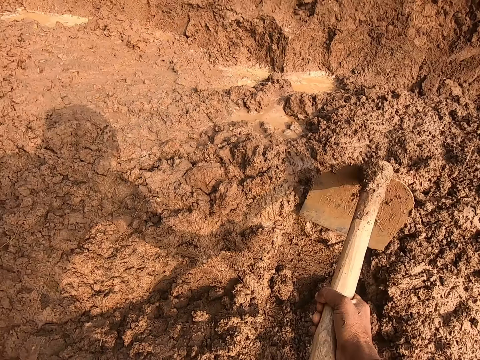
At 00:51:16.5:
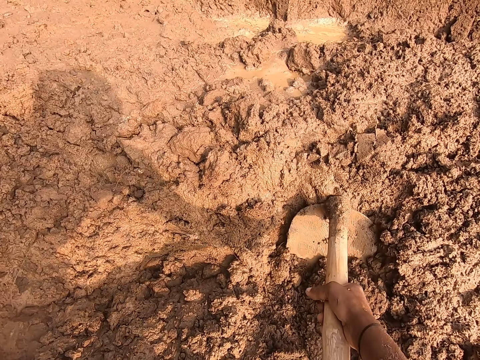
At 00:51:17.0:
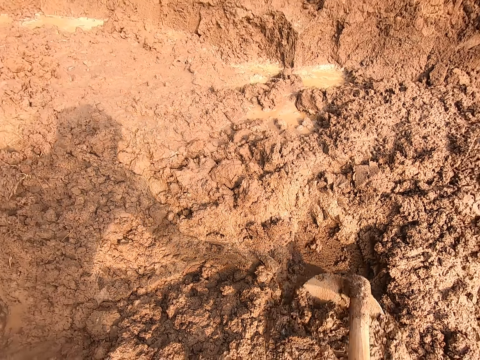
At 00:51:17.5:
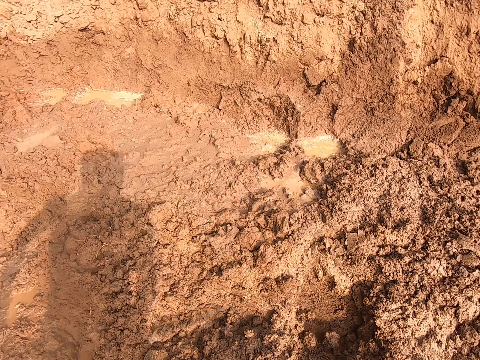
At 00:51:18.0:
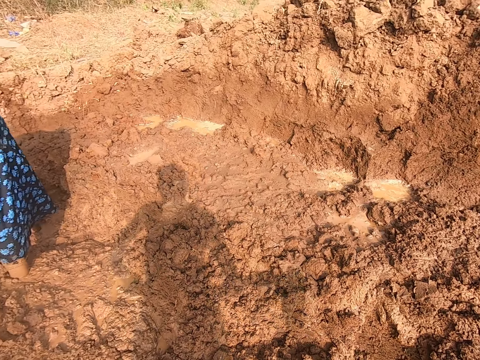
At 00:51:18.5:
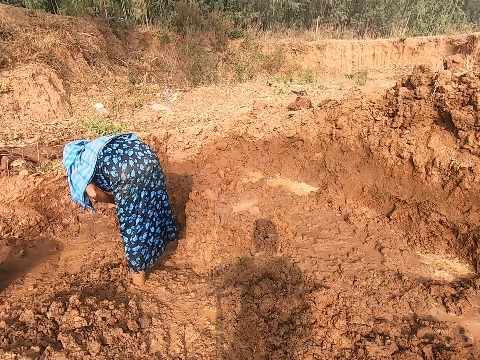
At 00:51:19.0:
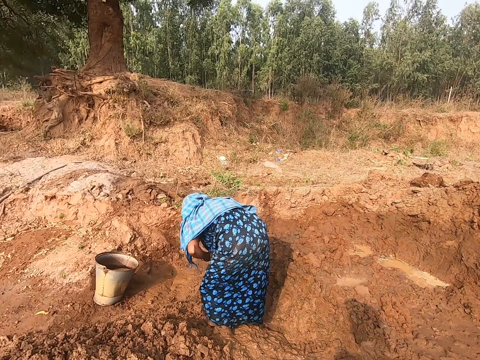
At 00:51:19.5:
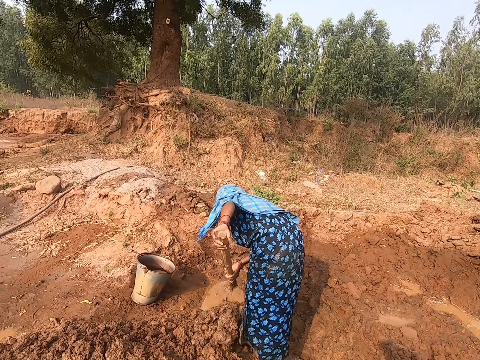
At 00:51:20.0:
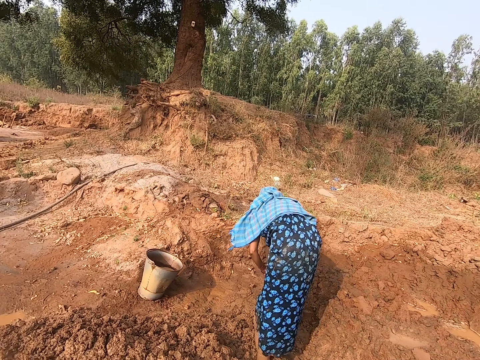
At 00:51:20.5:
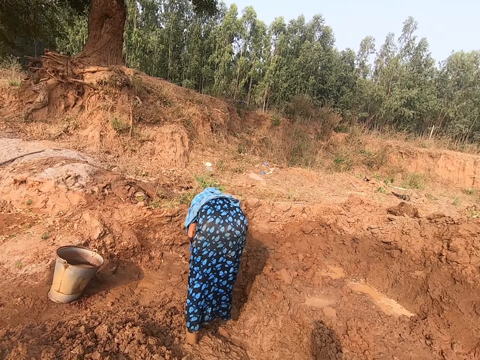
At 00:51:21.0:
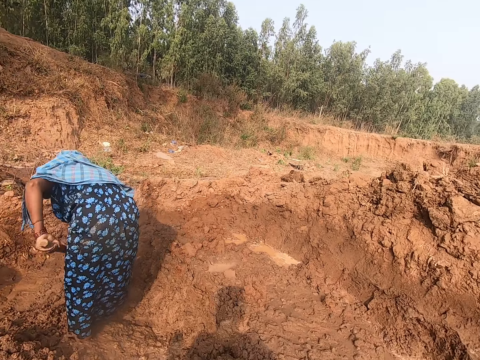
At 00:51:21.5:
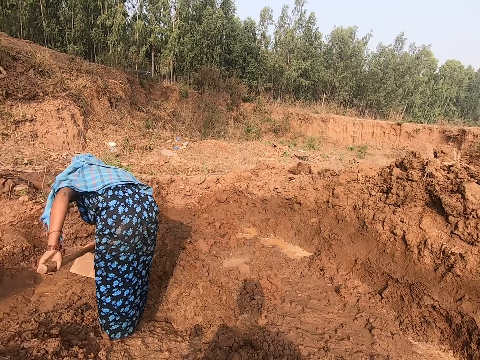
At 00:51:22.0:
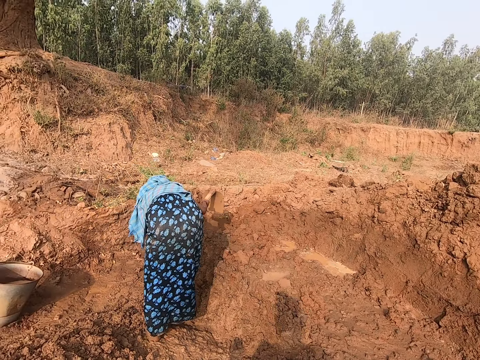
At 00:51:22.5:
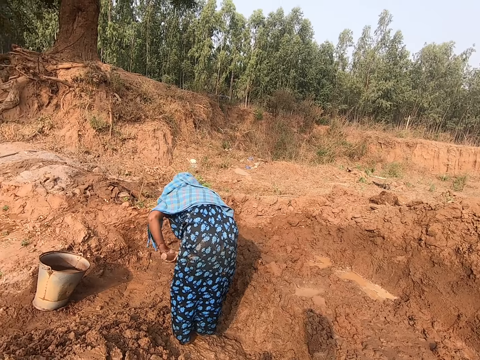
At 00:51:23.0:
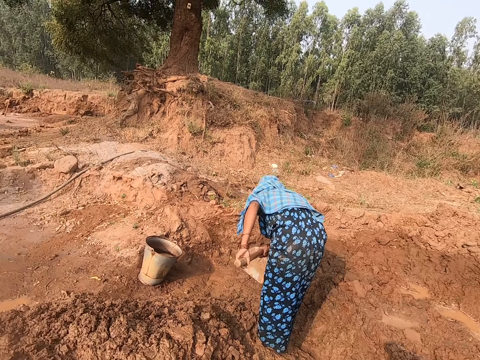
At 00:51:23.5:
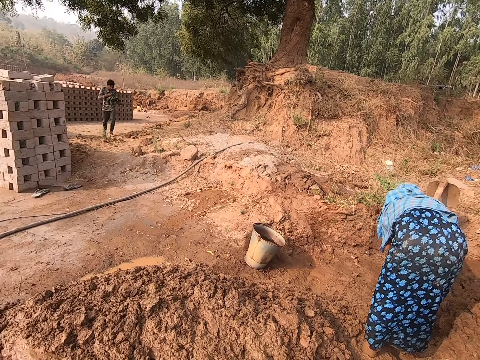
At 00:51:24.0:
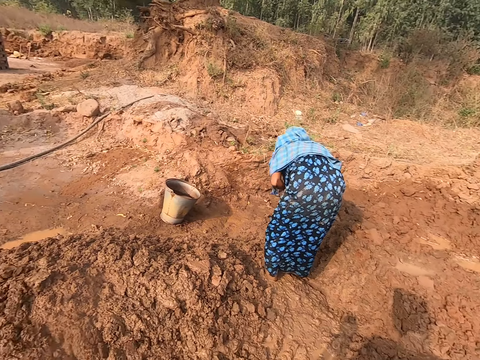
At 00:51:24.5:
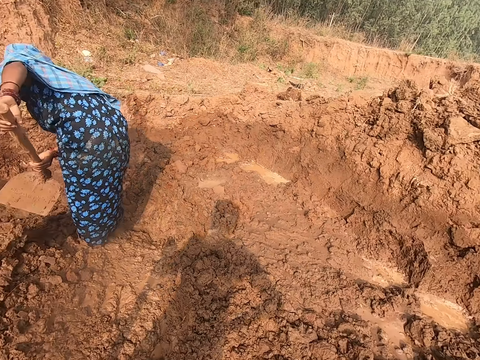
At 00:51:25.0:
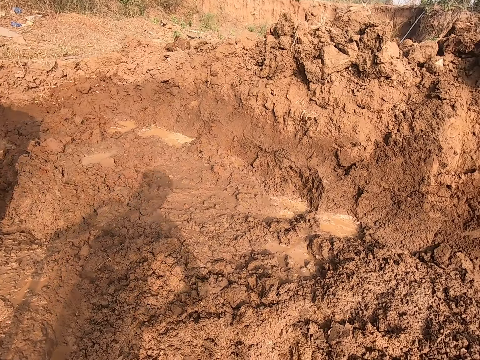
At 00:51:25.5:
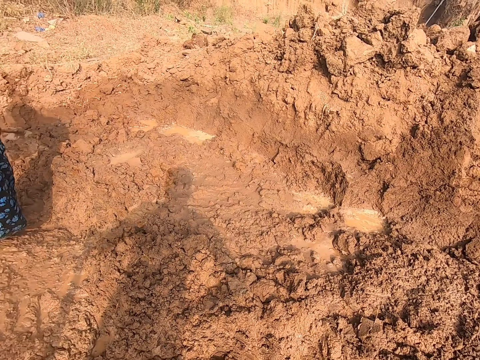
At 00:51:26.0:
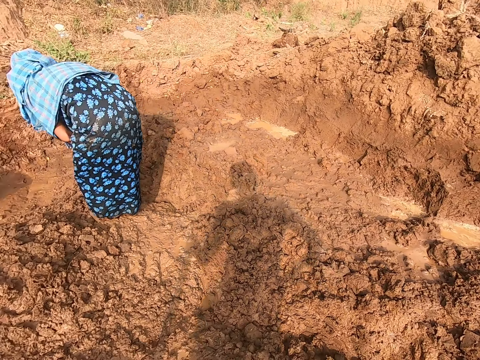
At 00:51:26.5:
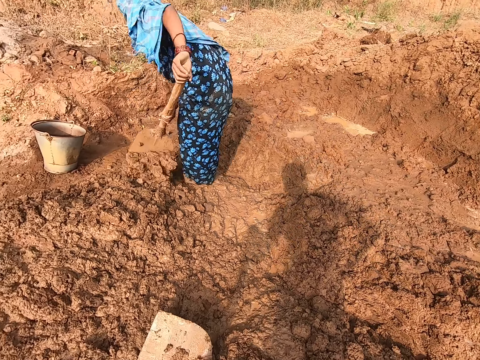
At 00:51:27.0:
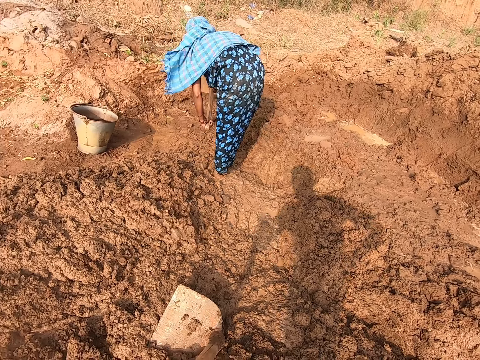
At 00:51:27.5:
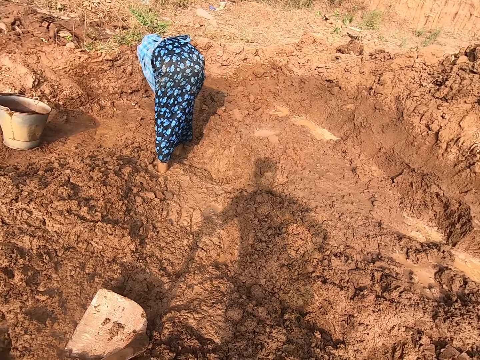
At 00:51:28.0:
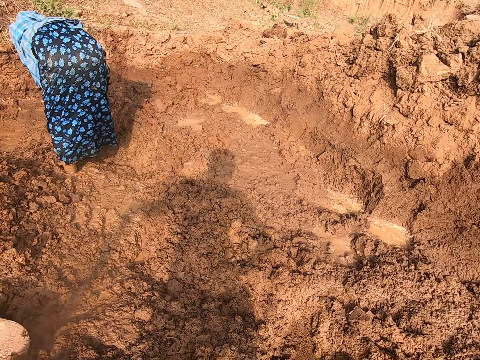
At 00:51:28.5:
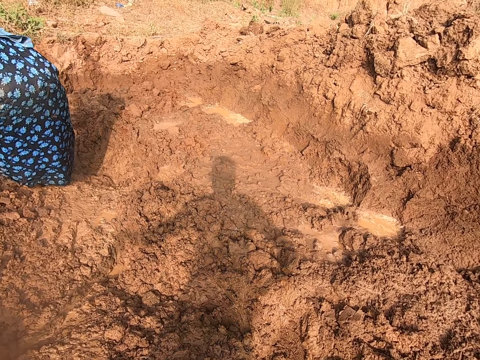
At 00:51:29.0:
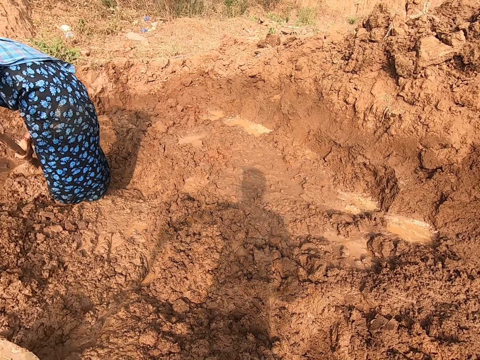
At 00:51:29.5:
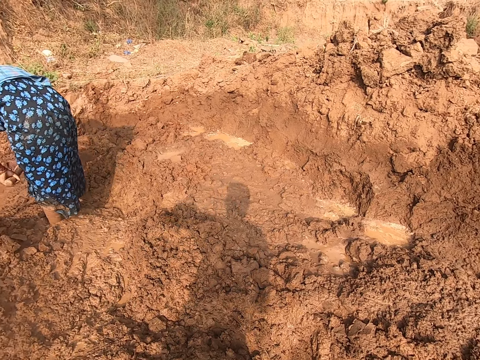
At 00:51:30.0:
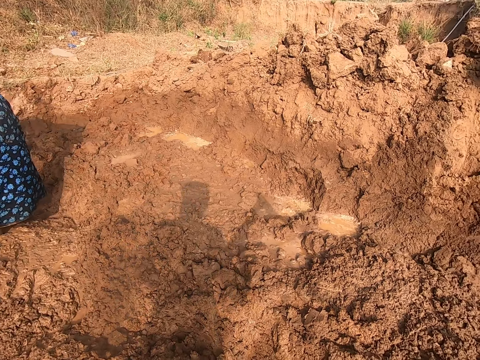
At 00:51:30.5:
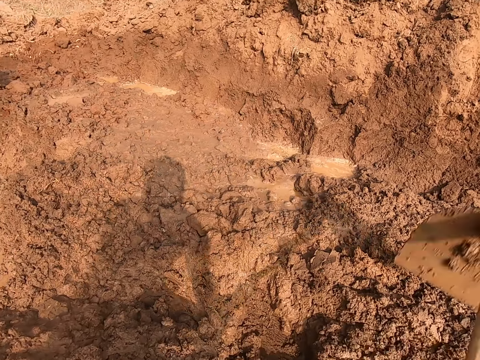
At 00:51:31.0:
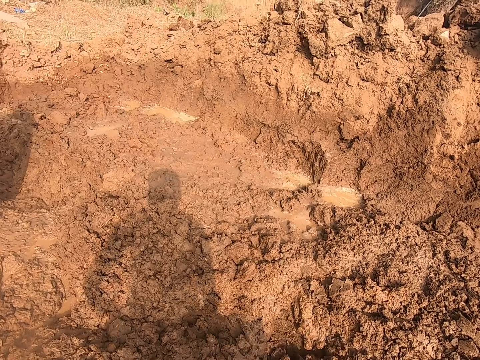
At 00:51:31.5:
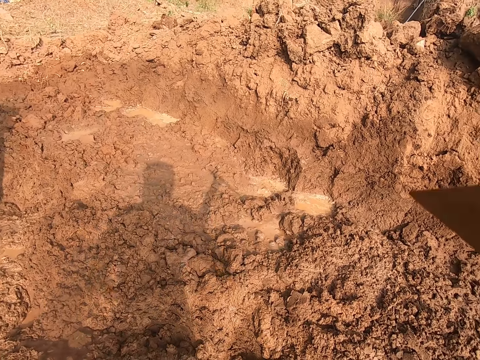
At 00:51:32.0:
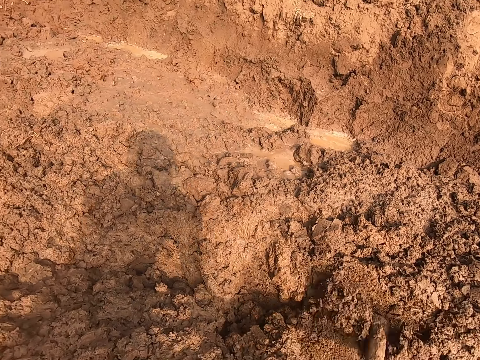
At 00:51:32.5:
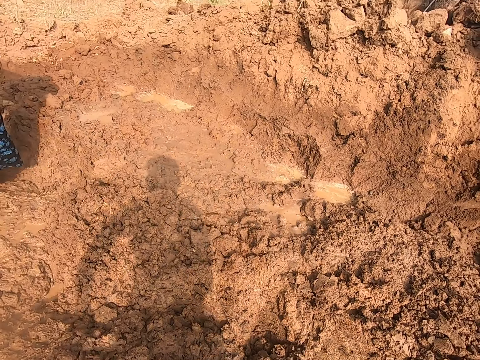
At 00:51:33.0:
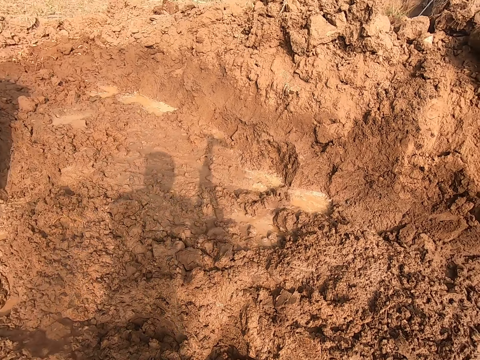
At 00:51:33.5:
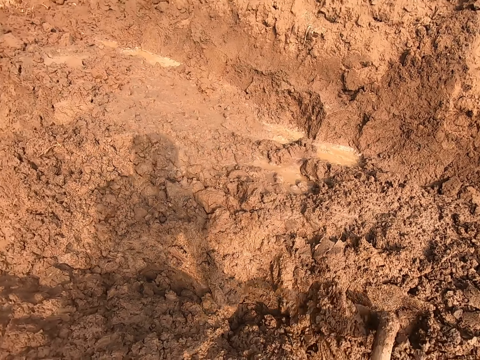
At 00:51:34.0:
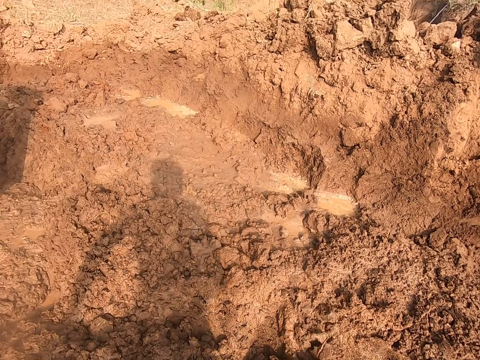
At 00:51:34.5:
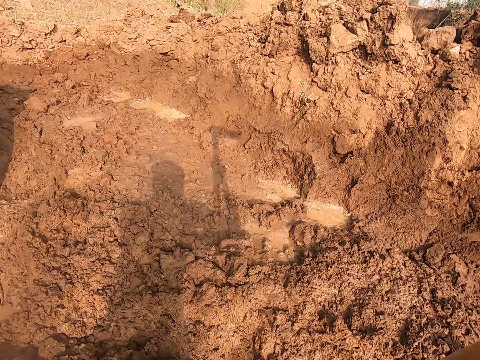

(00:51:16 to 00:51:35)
The woman digs the ground with the hoe or shovel in her hands. The camera wearer looks around. The woman digs mud with the shovel. The camera wearer digs the ground with the hoe in his hands.

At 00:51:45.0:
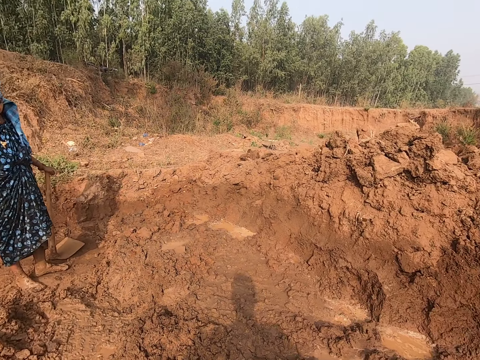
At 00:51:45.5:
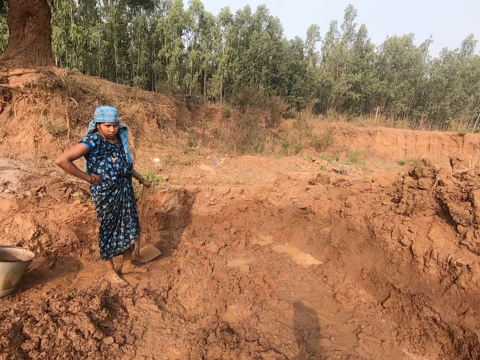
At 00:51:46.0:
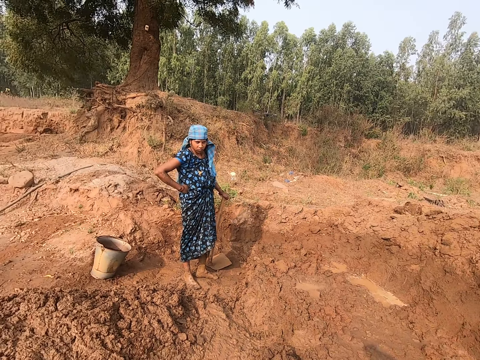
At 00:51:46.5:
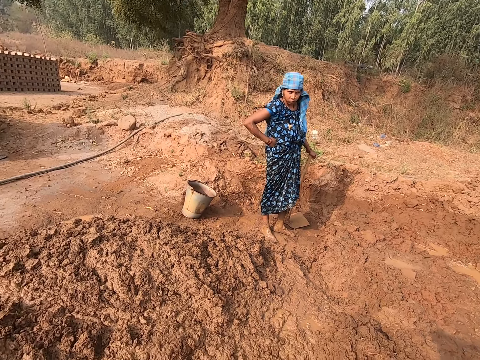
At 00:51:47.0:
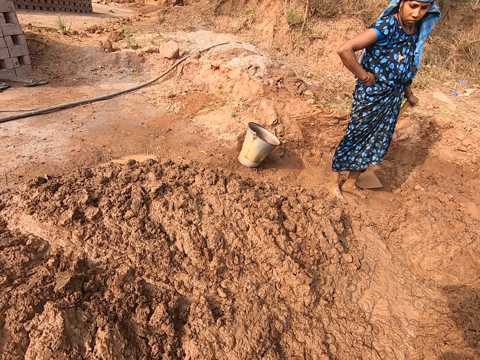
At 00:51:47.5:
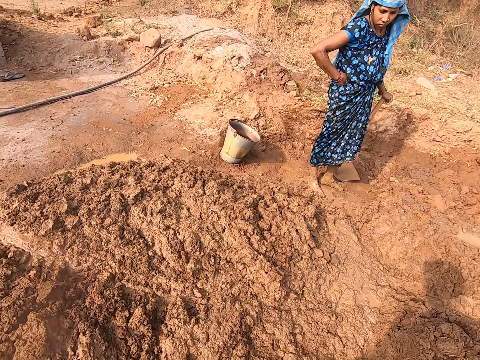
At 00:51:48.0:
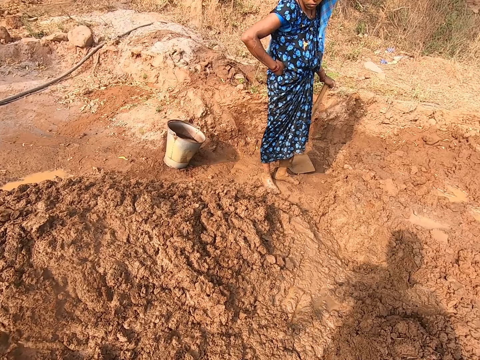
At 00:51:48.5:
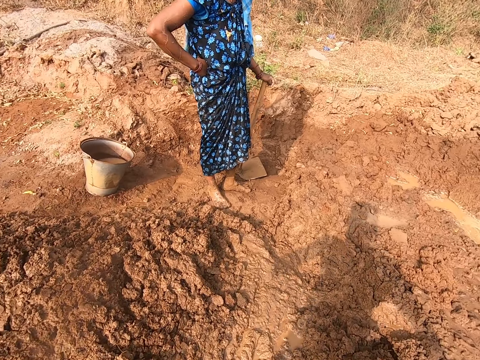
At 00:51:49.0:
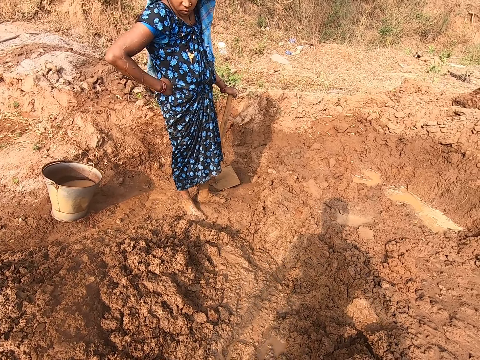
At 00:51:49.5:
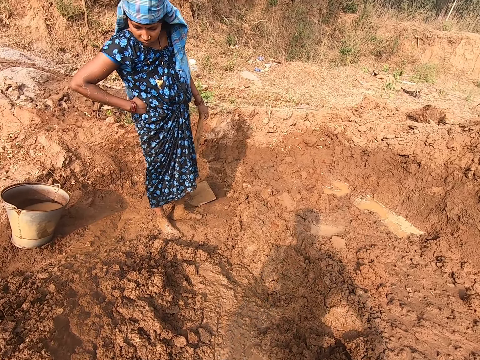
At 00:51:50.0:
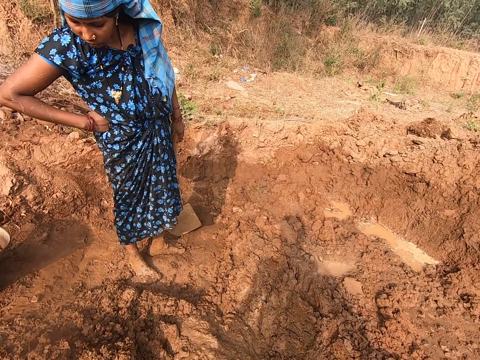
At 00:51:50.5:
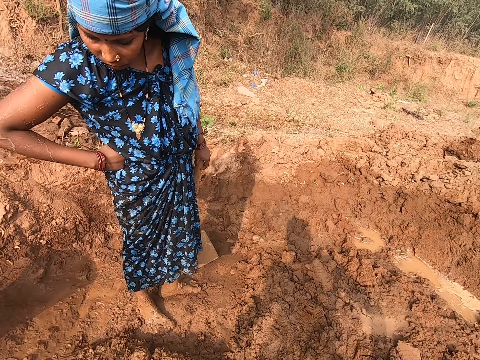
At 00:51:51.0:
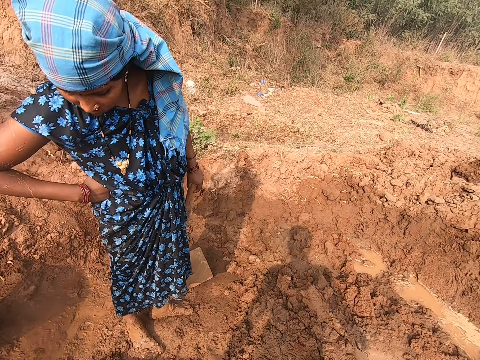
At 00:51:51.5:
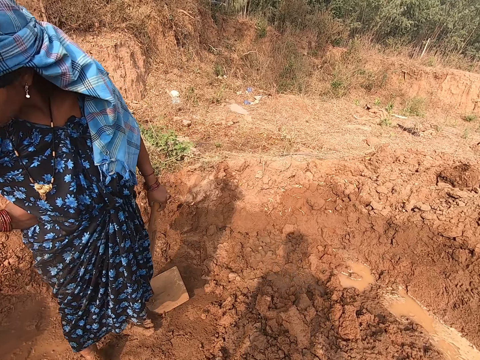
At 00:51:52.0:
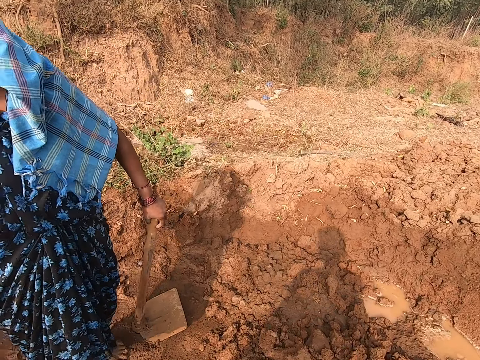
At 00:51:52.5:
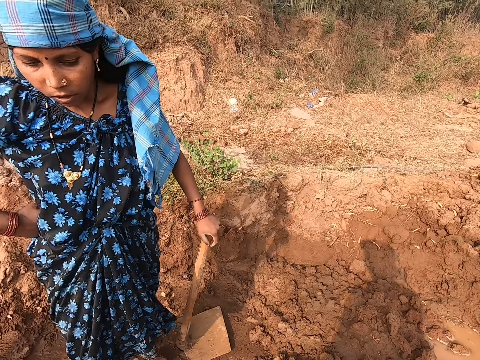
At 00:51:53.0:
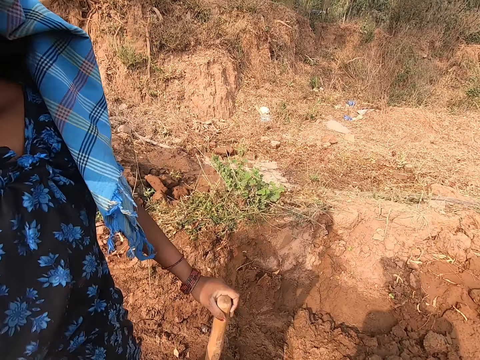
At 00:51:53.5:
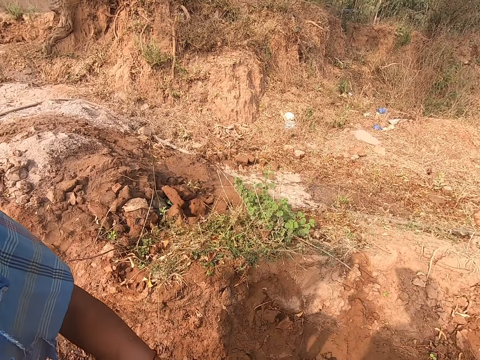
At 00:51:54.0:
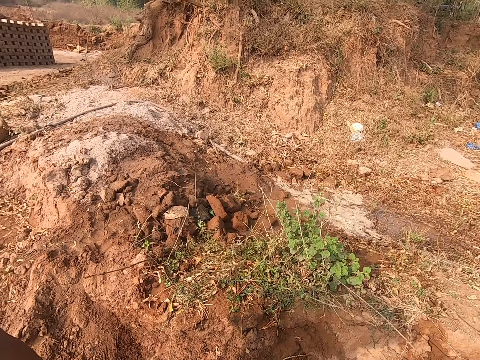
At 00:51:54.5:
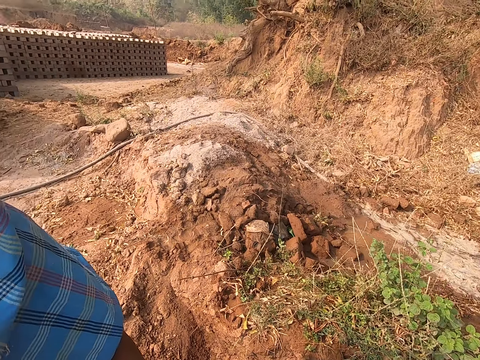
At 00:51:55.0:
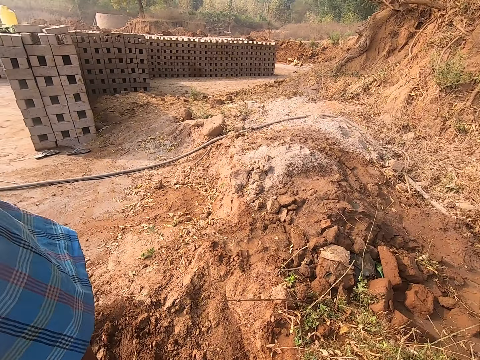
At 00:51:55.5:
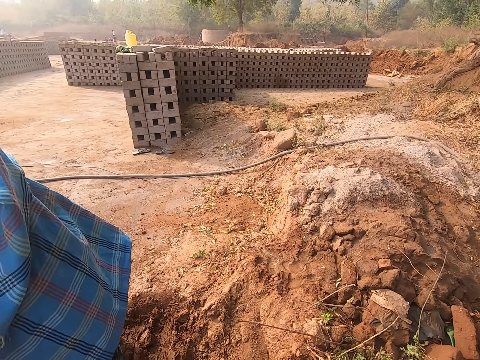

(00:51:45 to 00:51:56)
The camera wearer does something. The woman places her right hand on her waist. The camera wearer looks around. They move a bit. The woman looks at something and moves a bit. The woman converses with the camera wearer.
